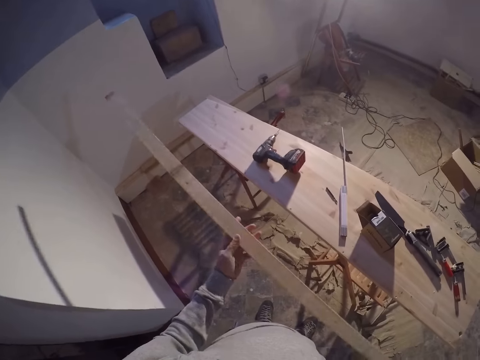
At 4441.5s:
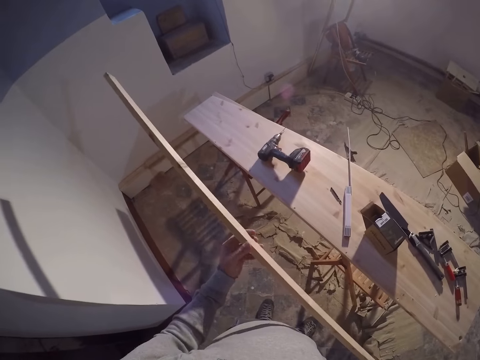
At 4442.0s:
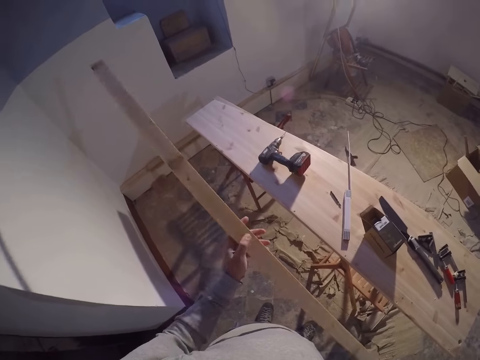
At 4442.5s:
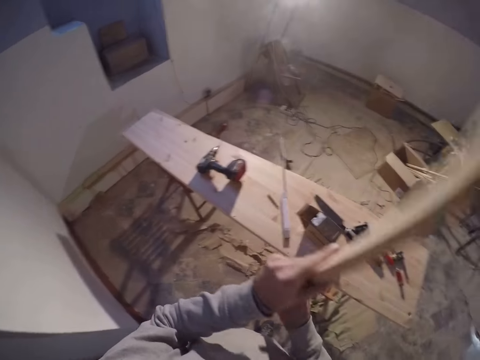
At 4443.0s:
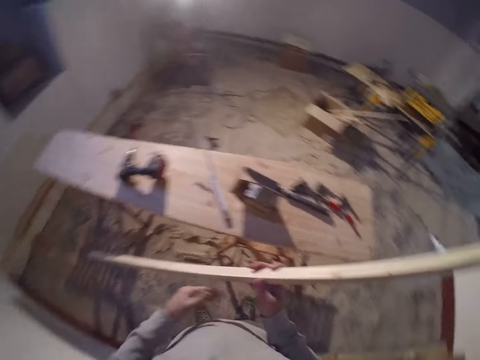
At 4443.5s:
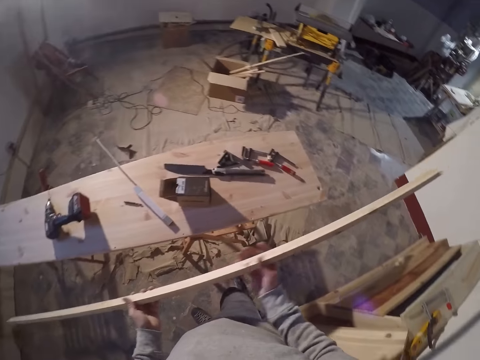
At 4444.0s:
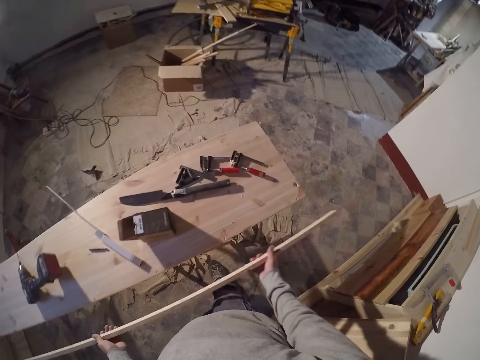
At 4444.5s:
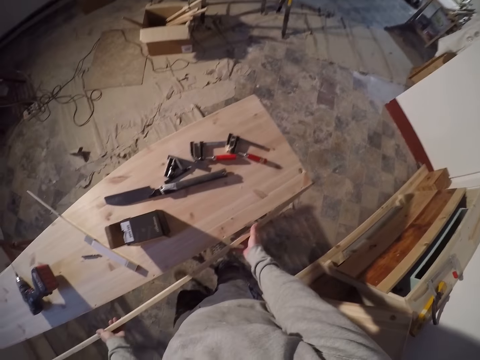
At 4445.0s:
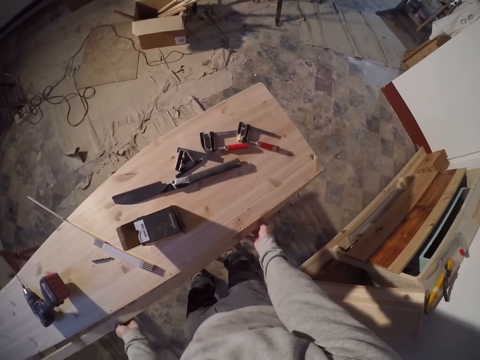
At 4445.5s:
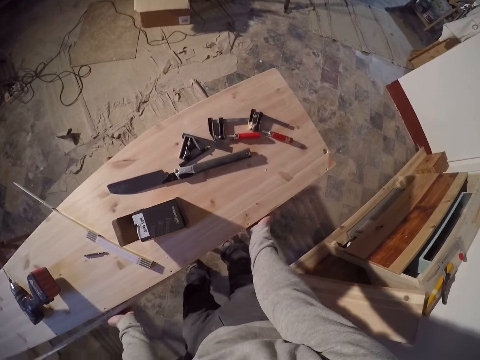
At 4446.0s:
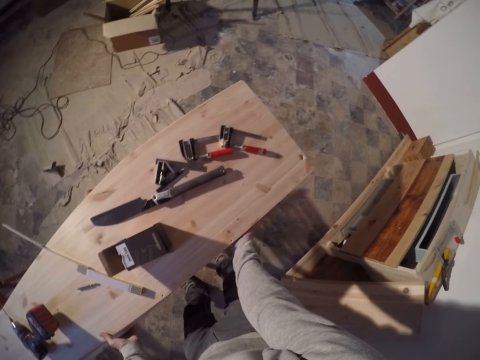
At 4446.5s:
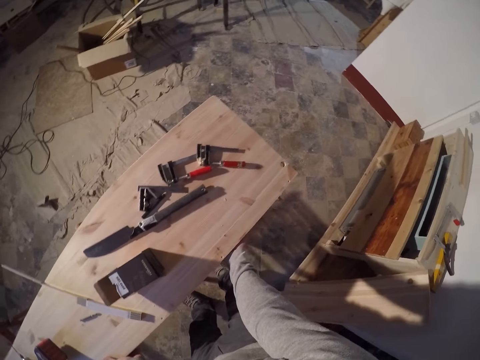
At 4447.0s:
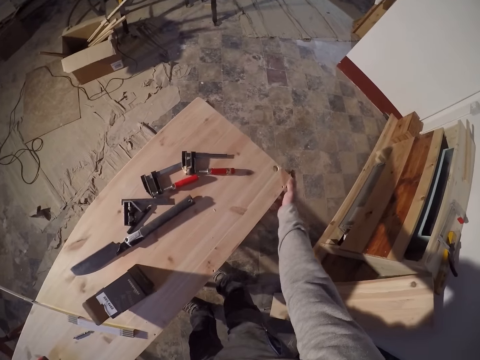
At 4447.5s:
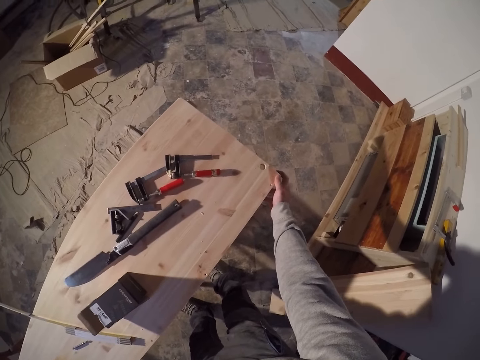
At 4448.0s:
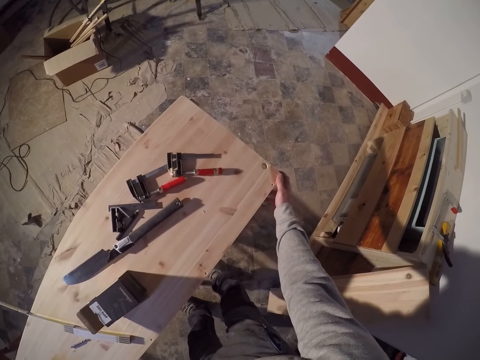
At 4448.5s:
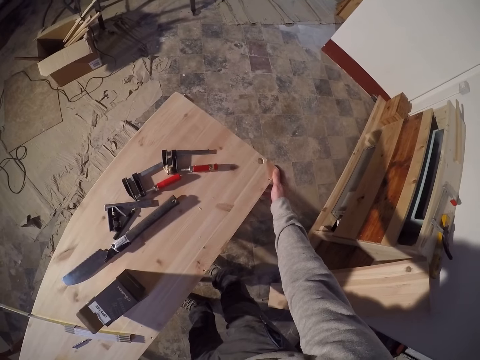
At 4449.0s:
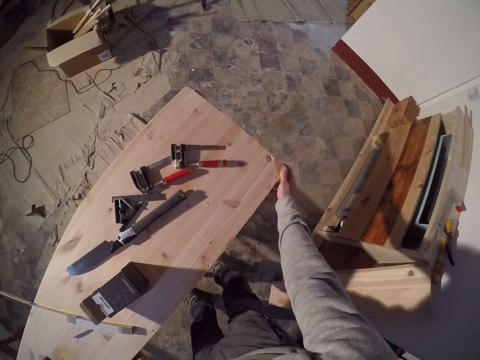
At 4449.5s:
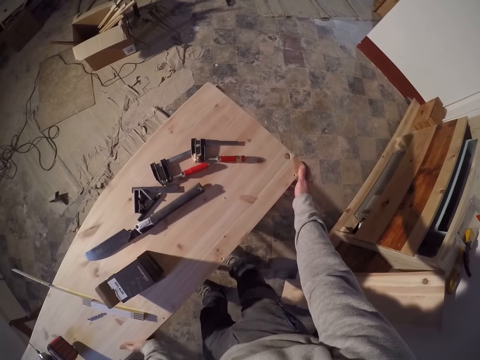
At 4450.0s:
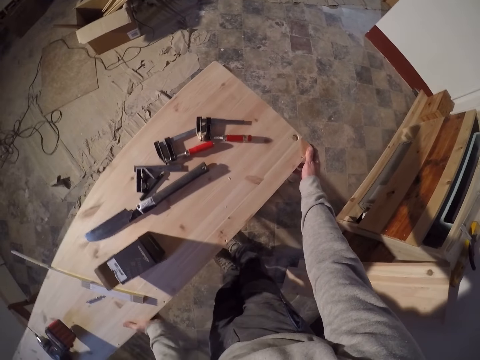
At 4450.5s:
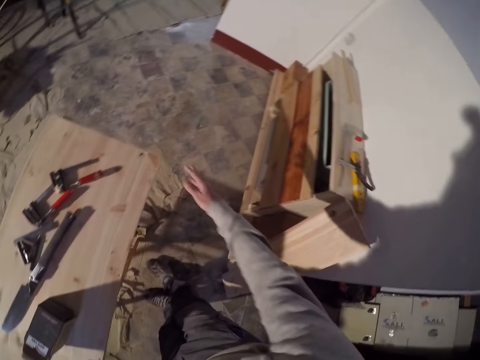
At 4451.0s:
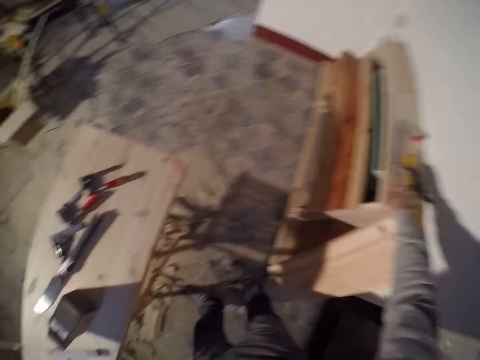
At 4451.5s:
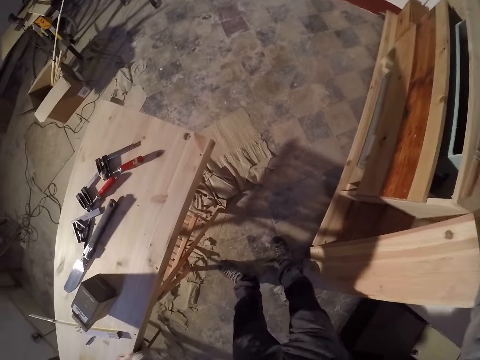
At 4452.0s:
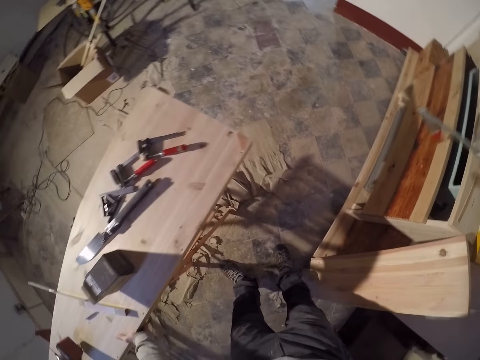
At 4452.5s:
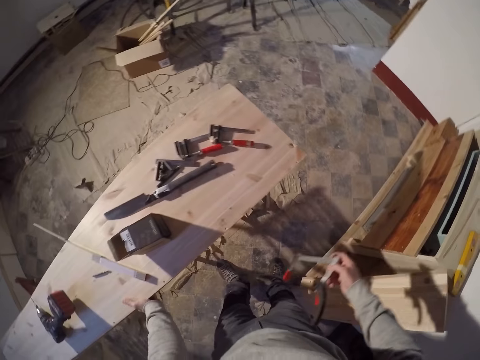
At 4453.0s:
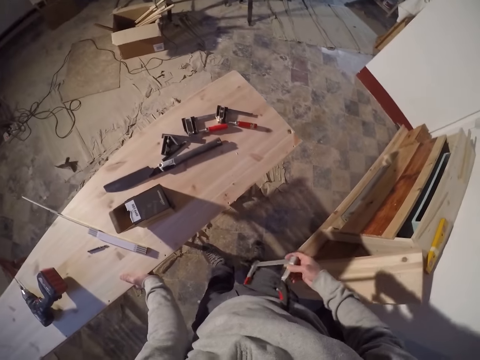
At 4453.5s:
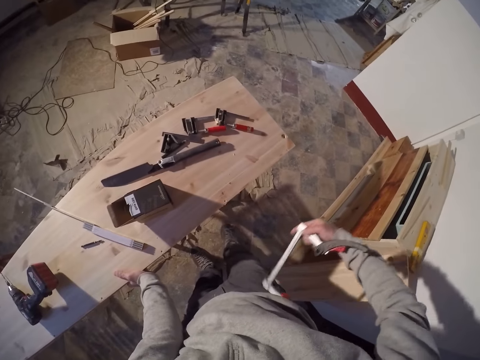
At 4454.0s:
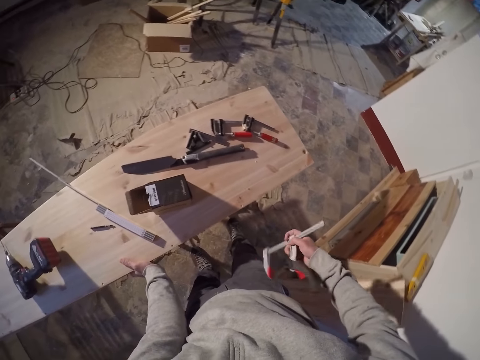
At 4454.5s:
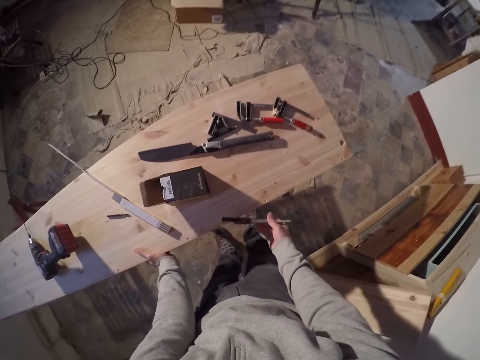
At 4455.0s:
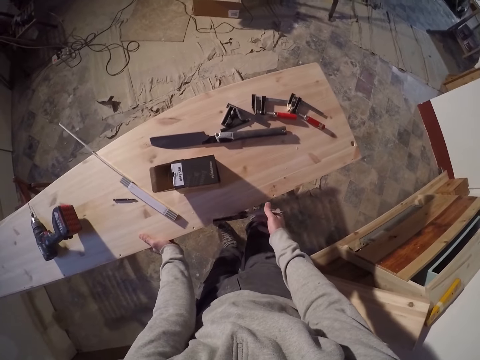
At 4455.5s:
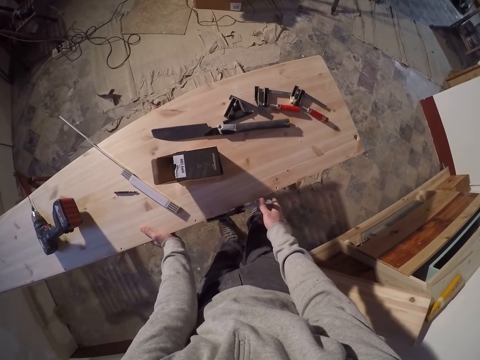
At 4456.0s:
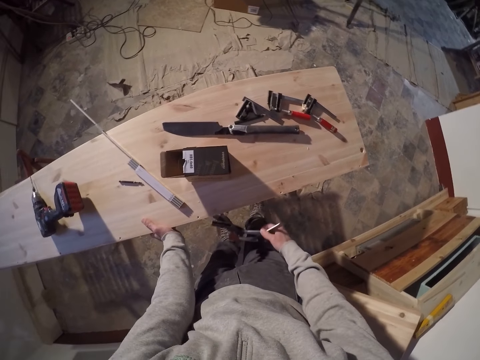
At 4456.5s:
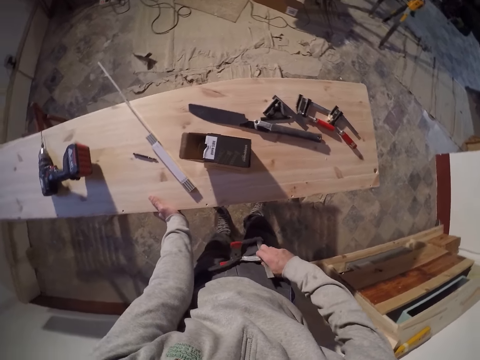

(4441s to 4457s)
The camera wearer flips the long wood with both hands. He adjusts the board on a stand with both hands. He picks up a quick action clamp from the dresser with his right hand. He picks up a ruler. He turns the ruler.

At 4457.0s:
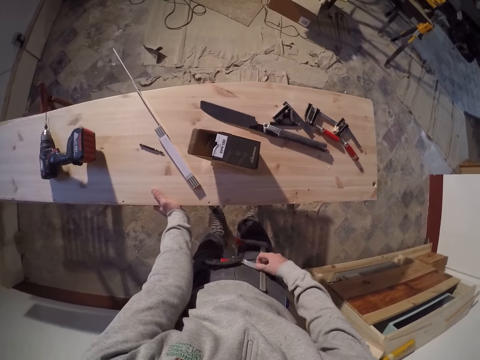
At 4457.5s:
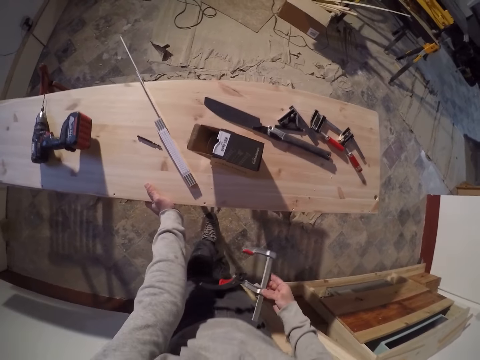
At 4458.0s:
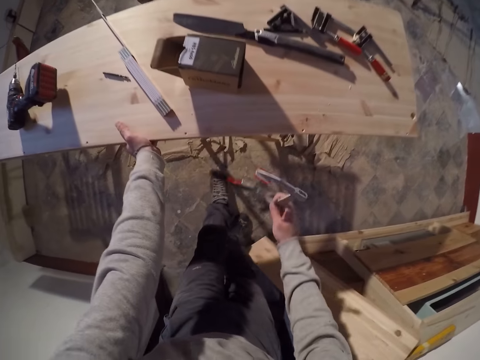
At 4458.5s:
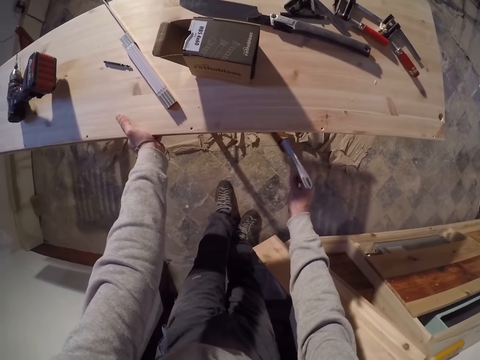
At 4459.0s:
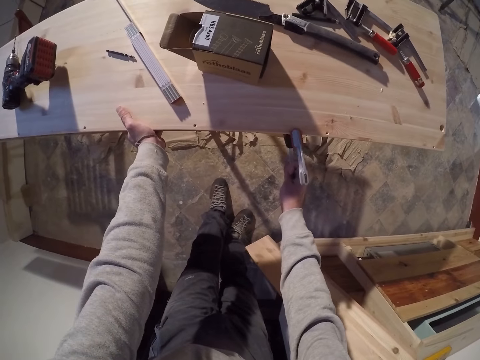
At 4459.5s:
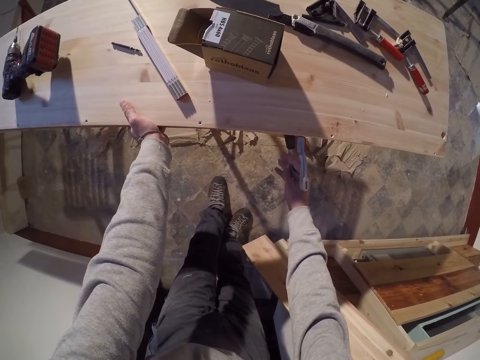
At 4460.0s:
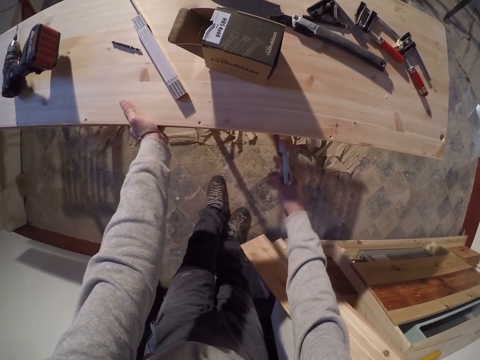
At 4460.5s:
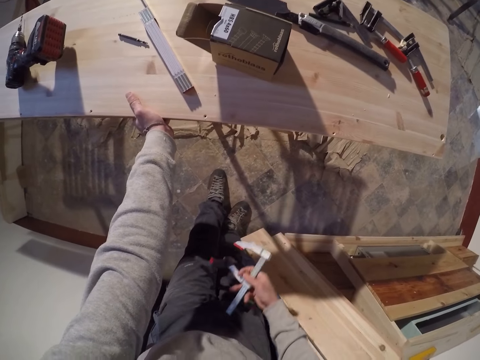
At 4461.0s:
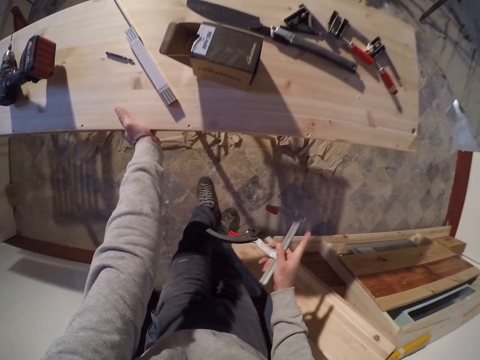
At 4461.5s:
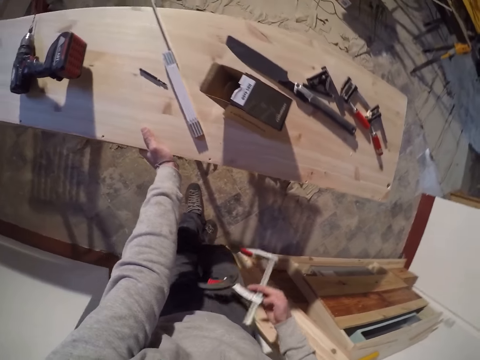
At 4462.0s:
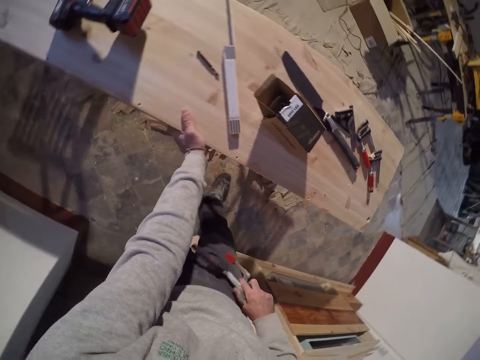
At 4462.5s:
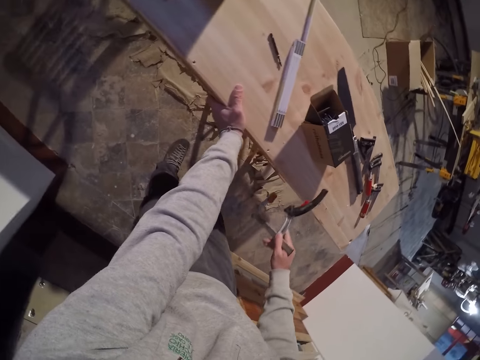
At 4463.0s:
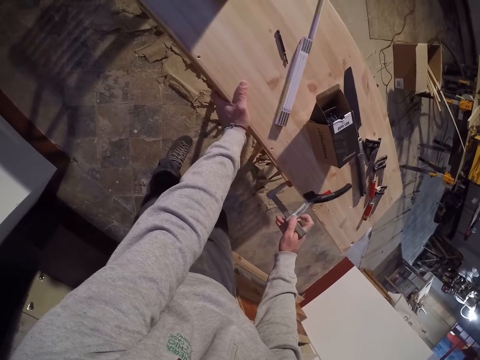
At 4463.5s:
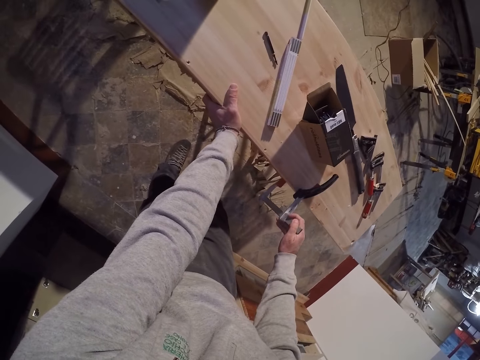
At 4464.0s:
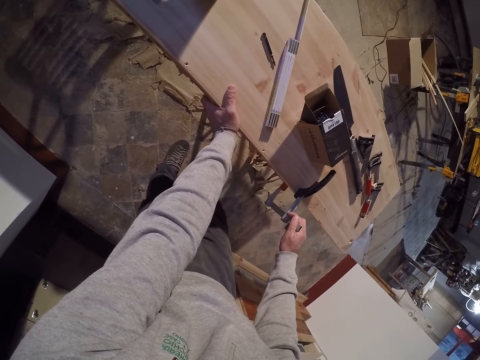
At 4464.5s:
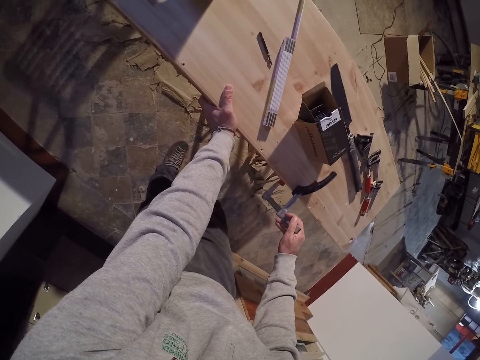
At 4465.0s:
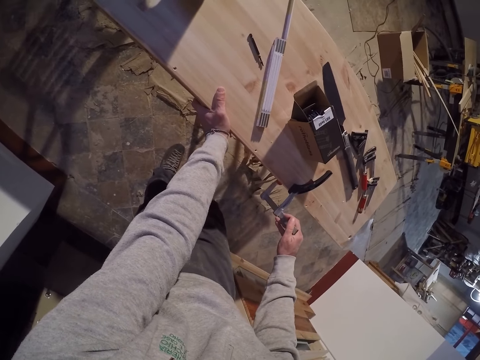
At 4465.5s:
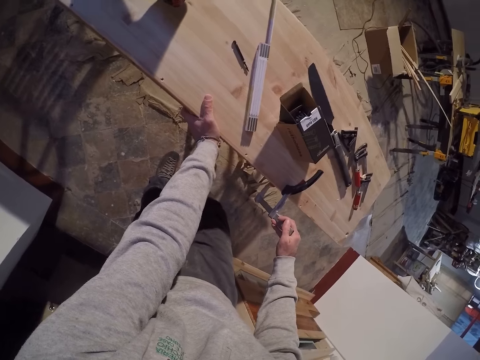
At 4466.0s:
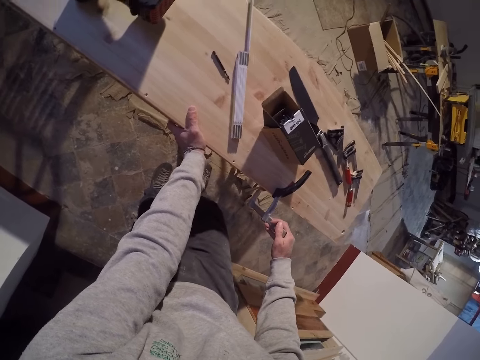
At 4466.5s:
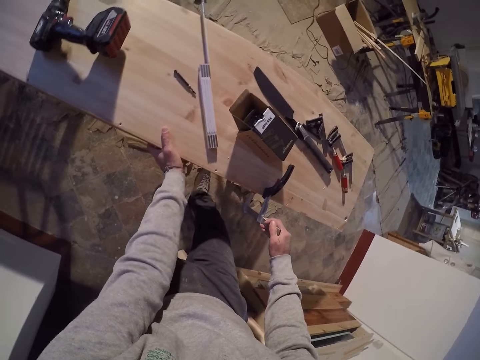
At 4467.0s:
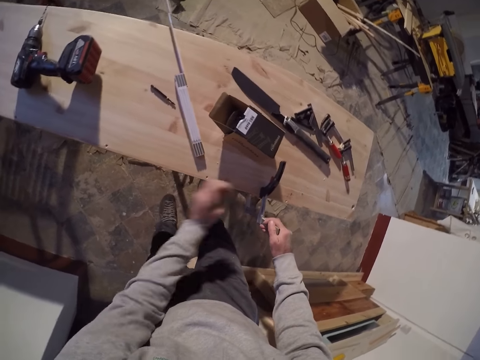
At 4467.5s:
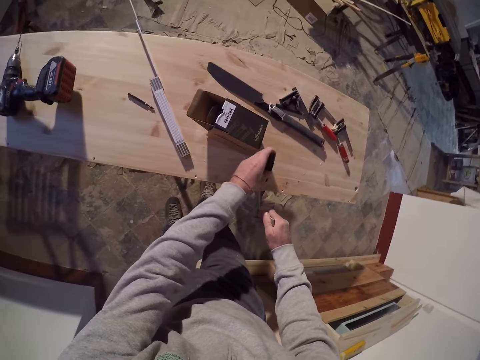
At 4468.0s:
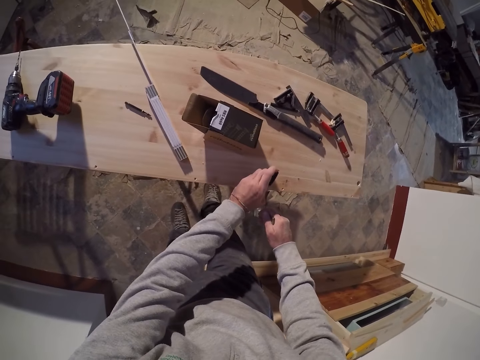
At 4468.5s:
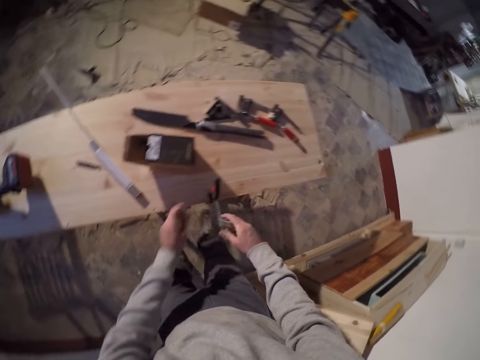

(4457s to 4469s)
The camera wearer turns the ruler again. He clamps down the long wood to the board with the quick action clamp in his right hand. He fits the ruler on the wood.
